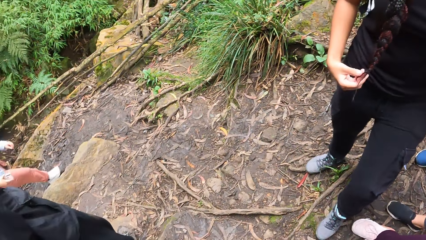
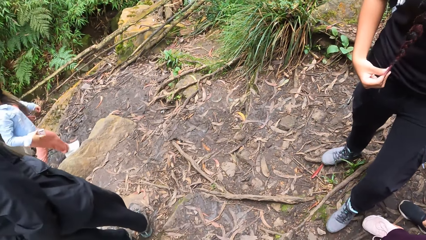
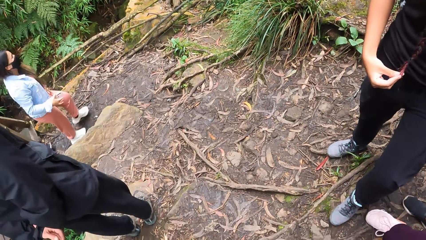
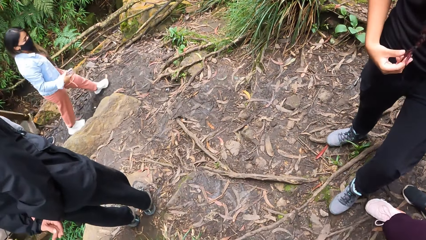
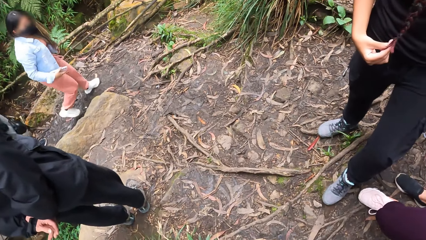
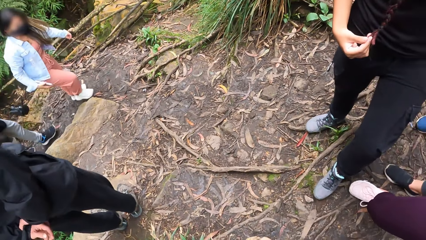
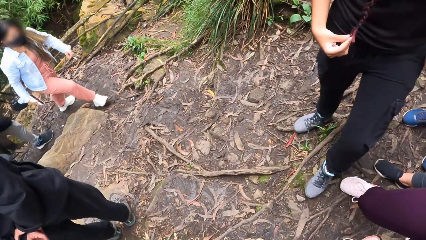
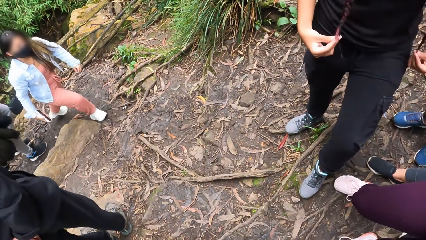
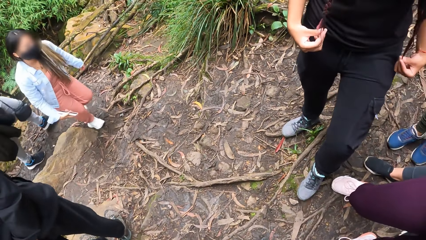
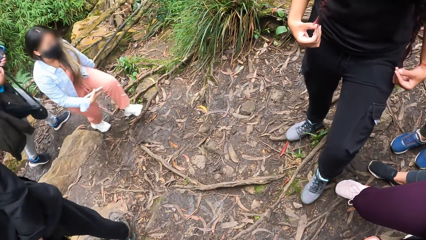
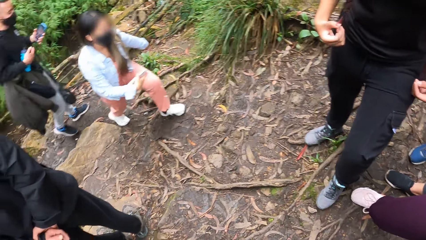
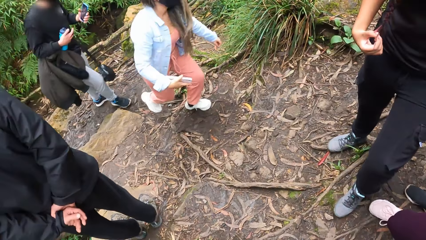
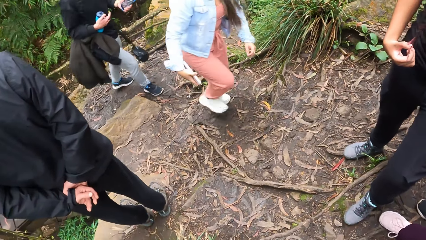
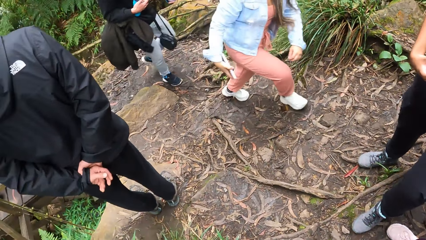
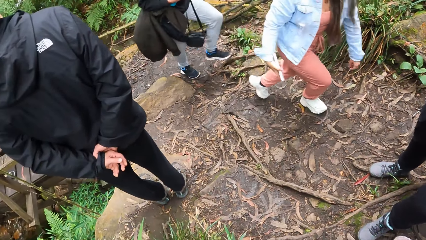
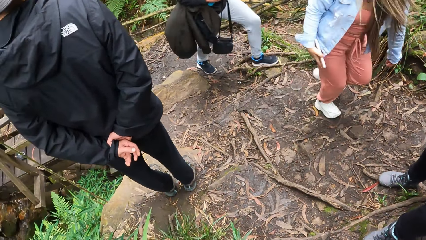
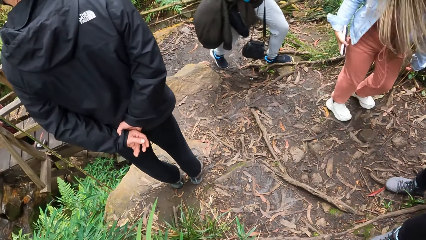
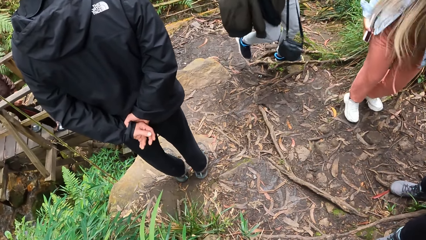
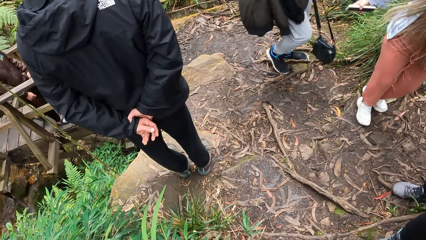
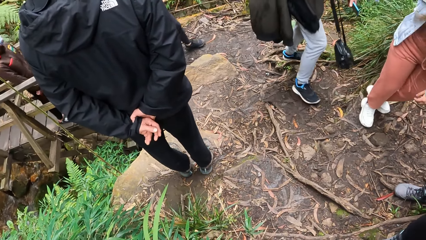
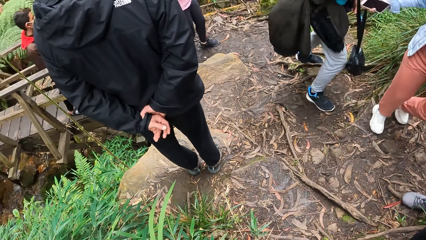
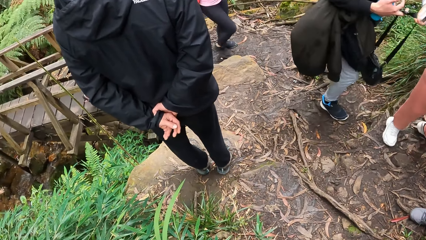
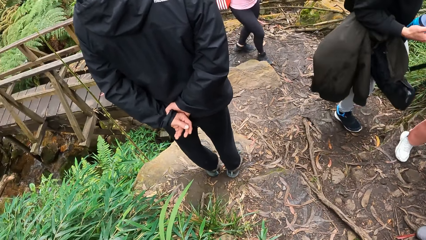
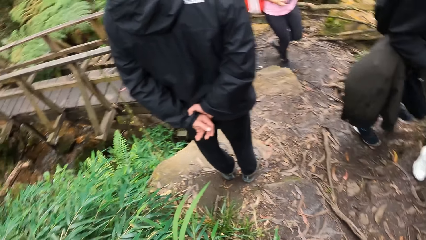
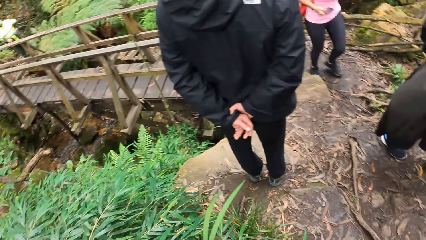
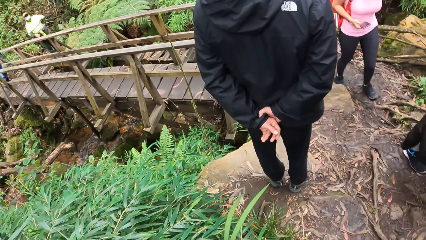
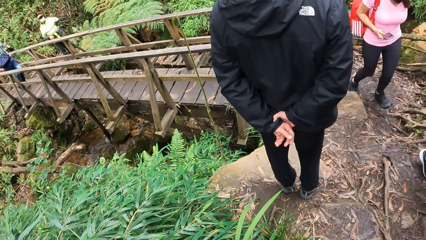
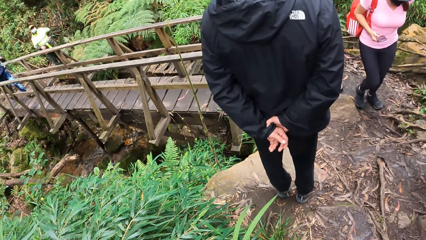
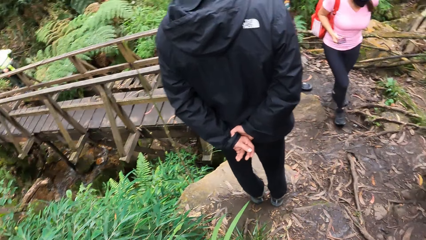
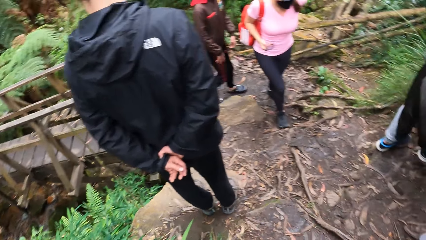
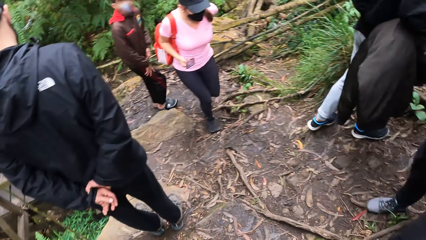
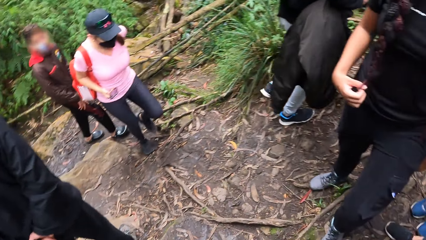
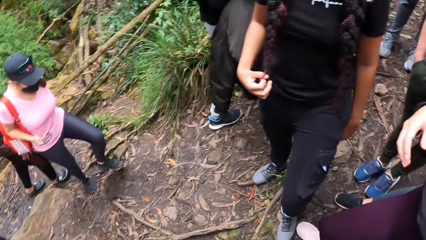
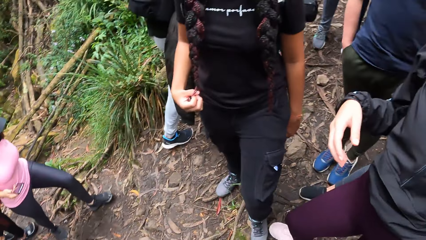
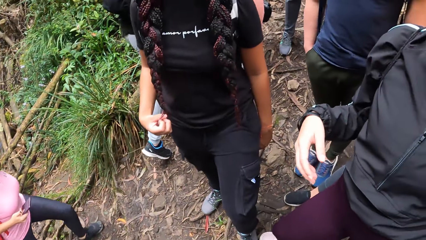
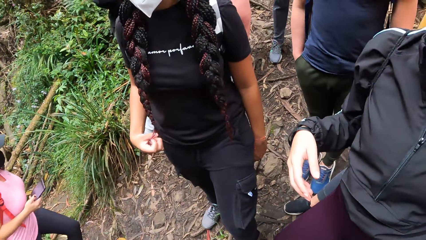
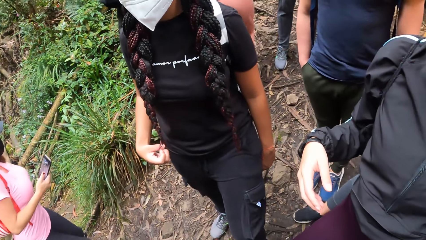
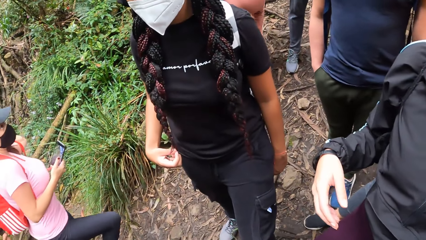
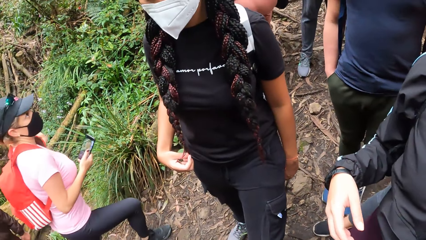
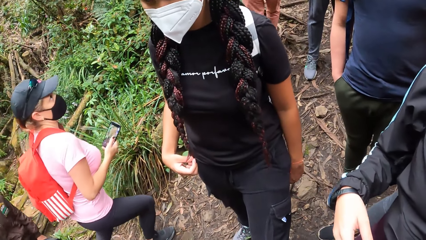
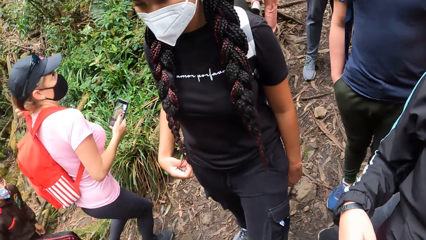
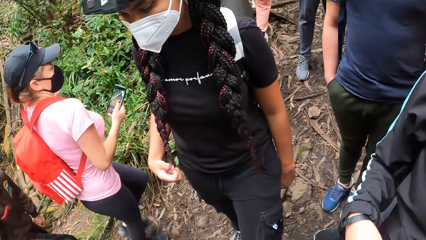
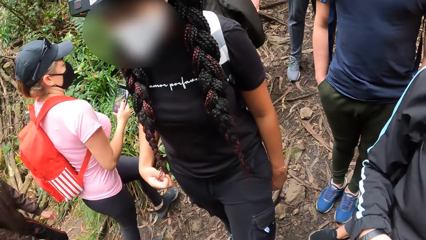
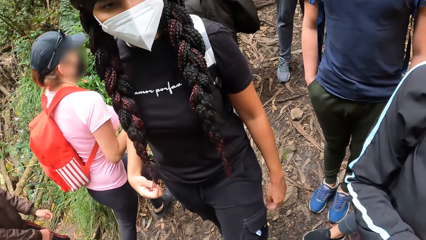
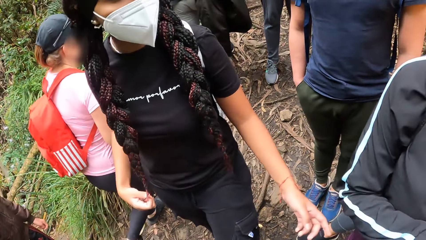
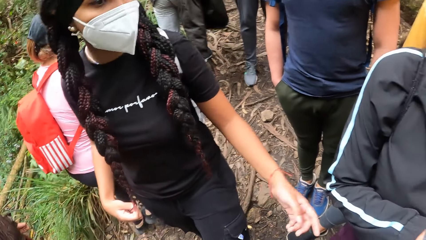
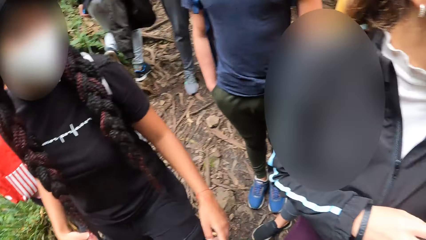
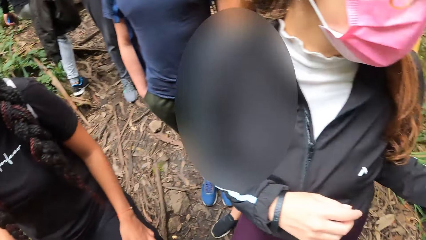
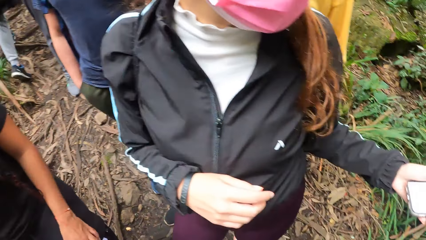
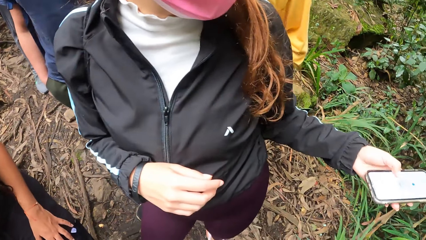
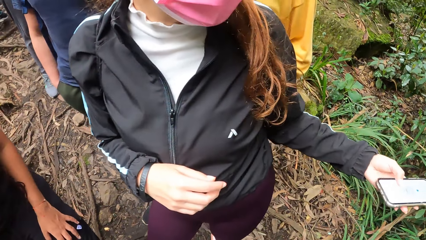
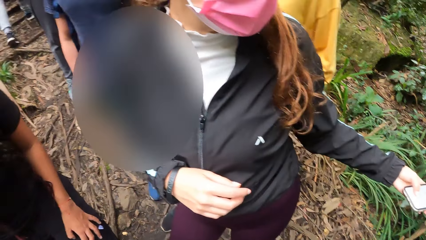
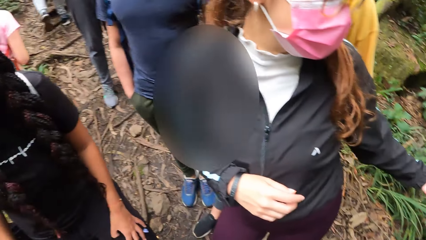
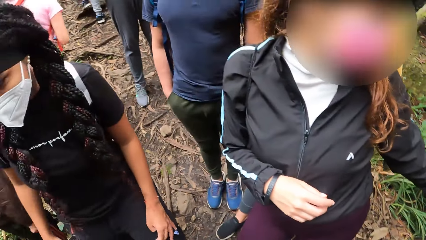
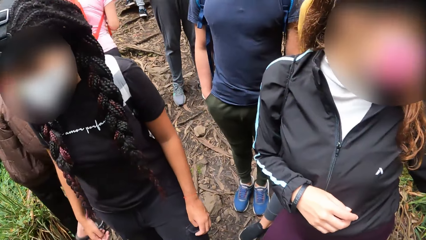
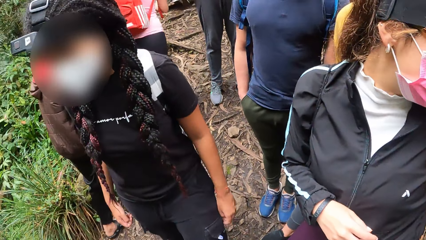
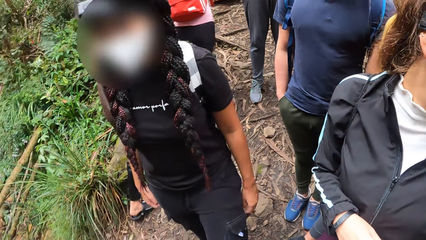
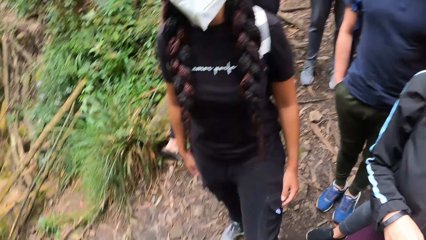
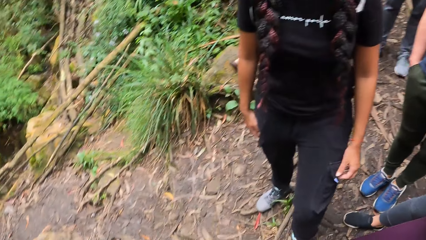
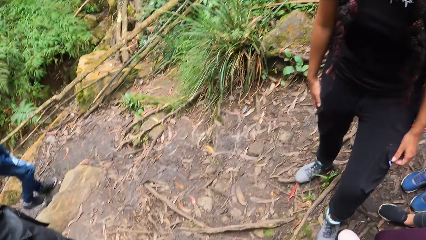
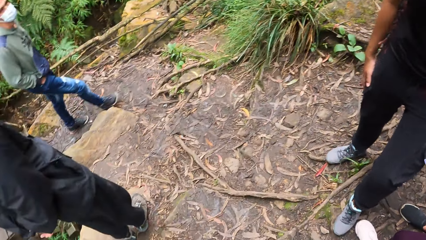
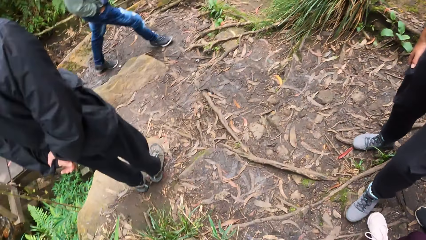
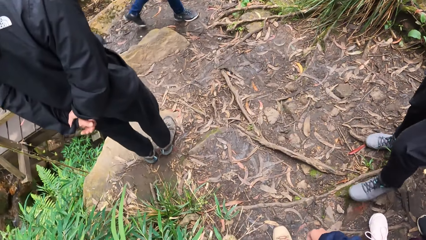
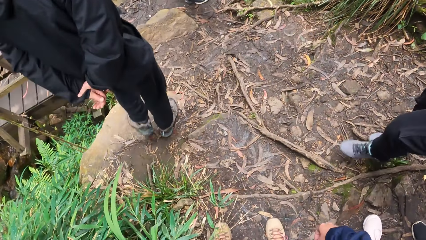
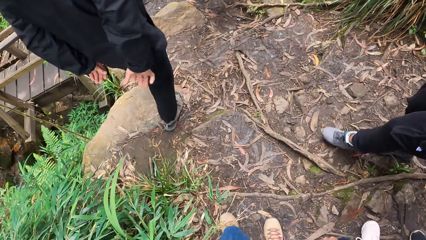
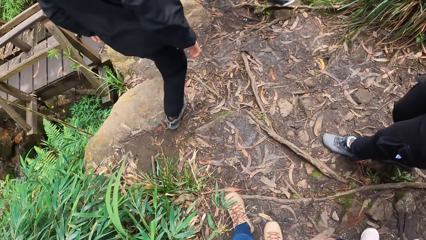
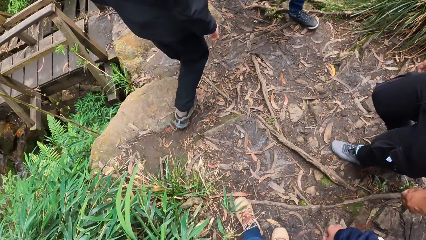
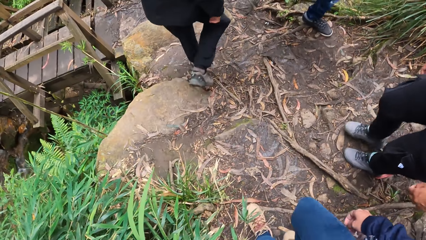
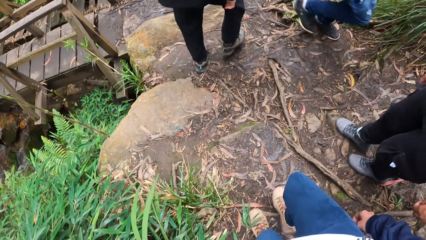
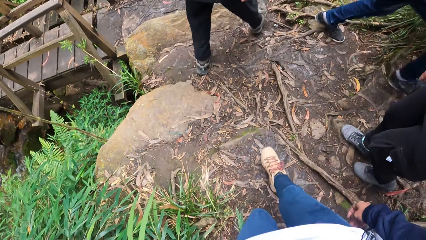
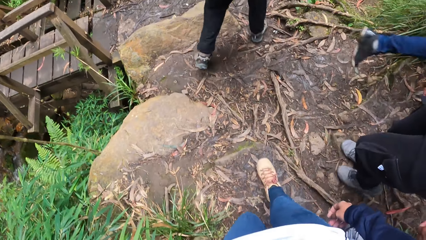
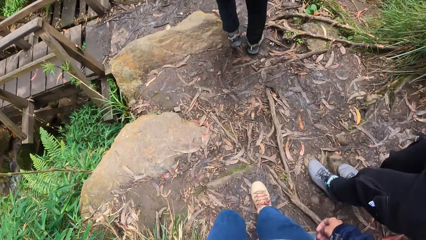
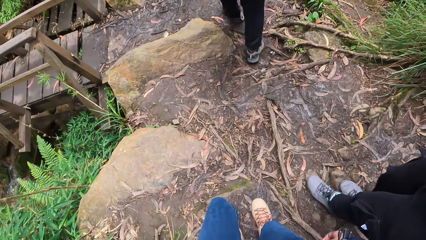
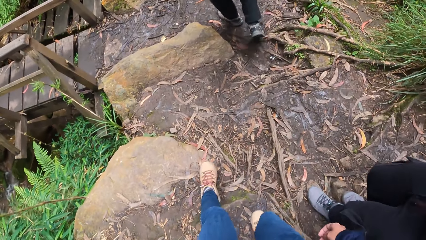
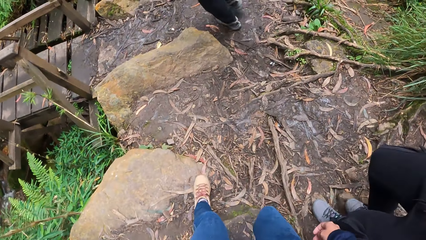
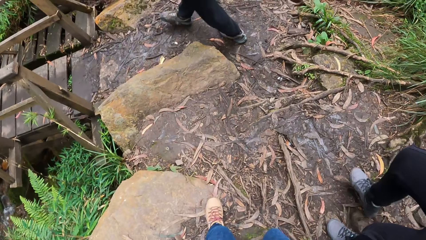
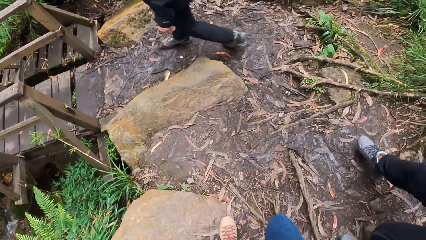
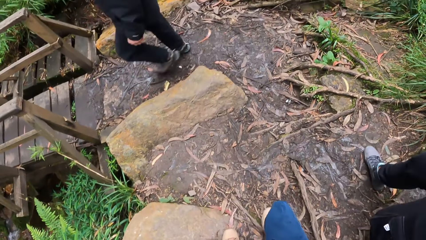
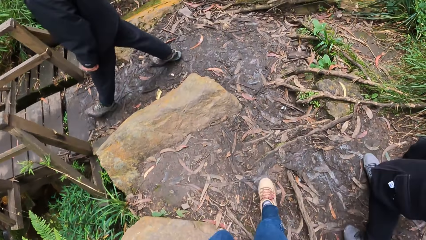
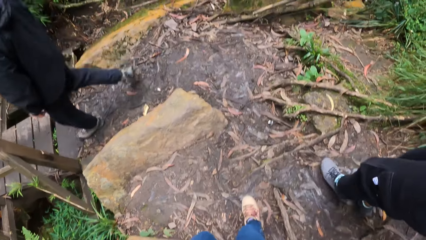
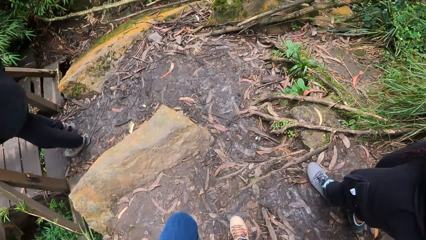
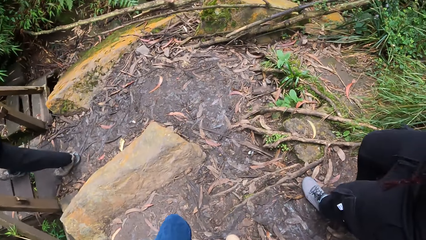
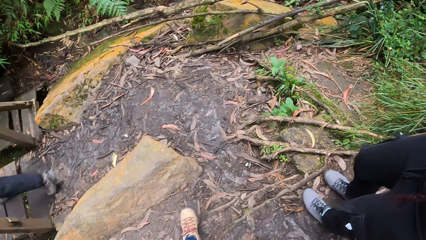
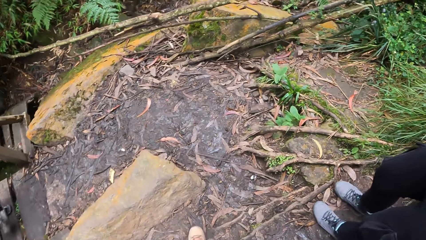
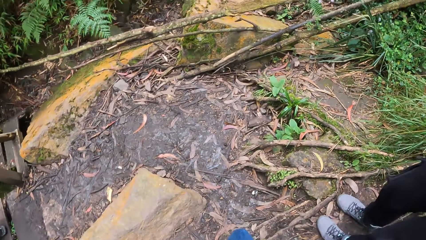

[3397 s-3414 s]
A lady interacts with another lady. A woman holds the phone with her left hand. The camera wearer looks around the forest. They follow a man.
